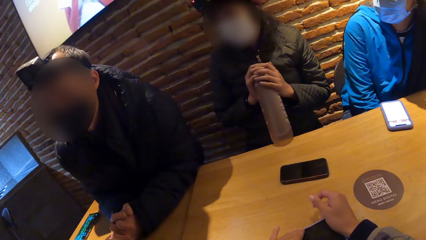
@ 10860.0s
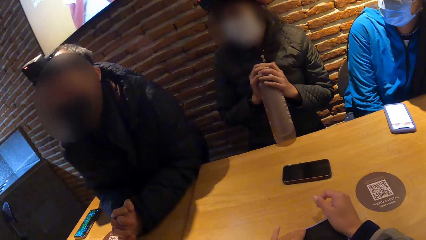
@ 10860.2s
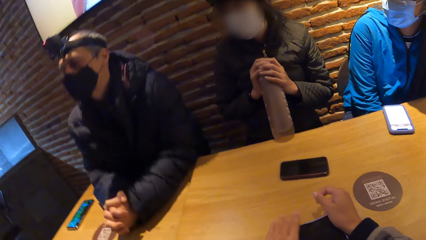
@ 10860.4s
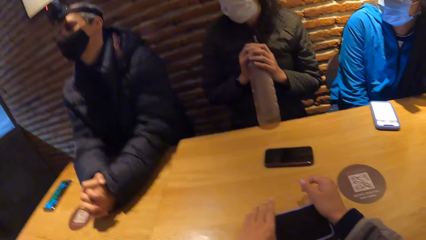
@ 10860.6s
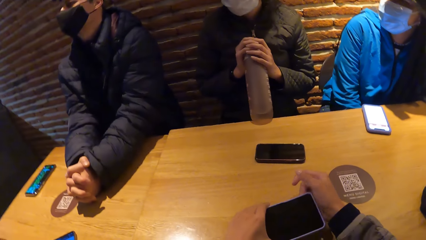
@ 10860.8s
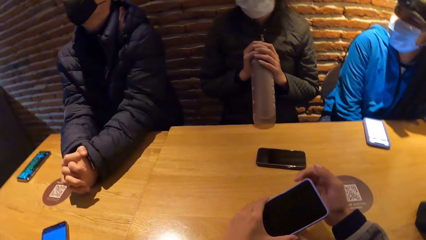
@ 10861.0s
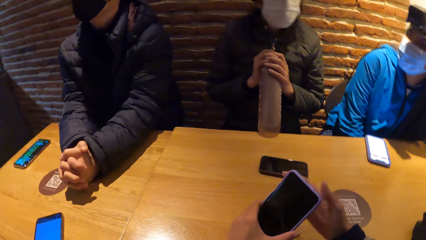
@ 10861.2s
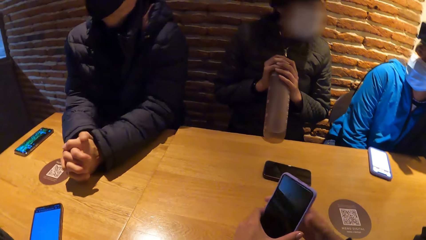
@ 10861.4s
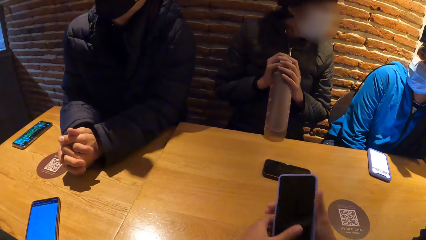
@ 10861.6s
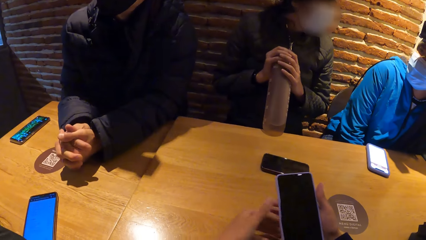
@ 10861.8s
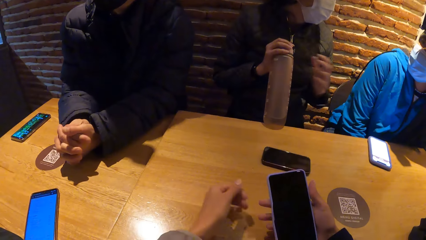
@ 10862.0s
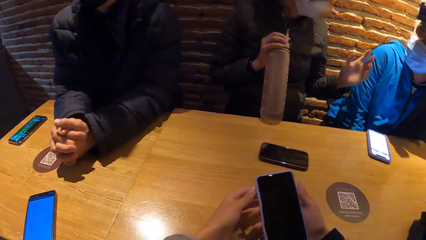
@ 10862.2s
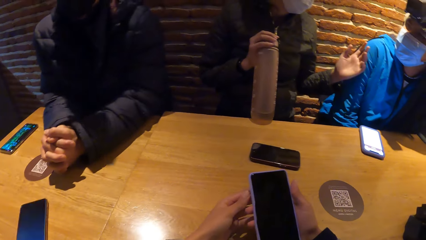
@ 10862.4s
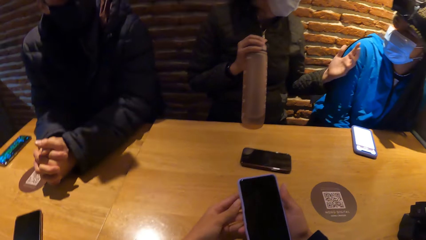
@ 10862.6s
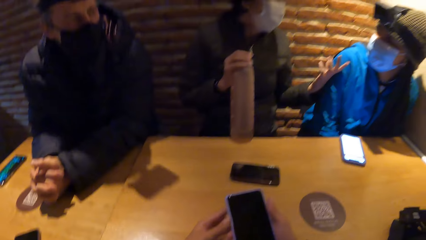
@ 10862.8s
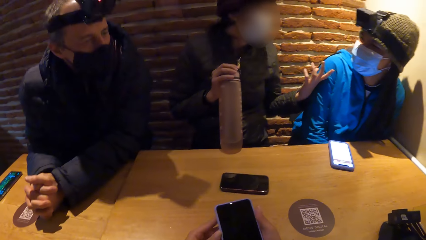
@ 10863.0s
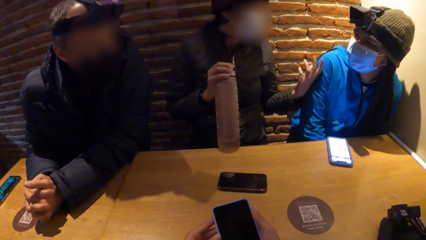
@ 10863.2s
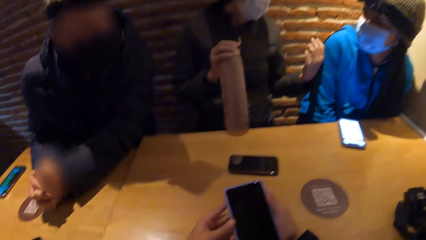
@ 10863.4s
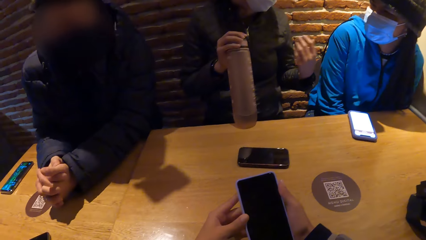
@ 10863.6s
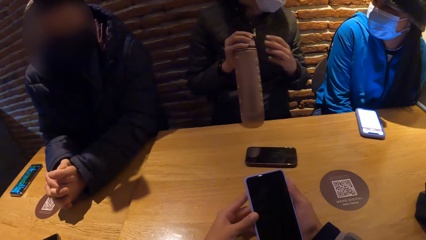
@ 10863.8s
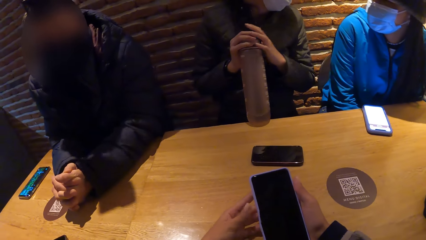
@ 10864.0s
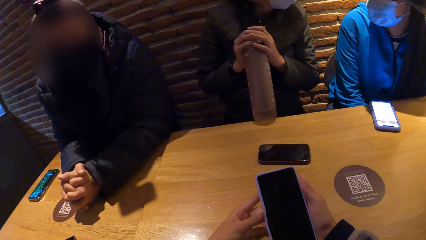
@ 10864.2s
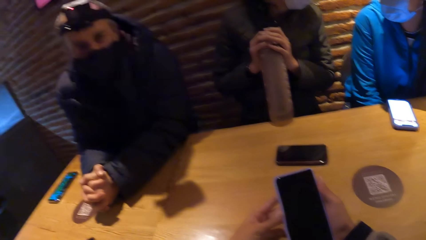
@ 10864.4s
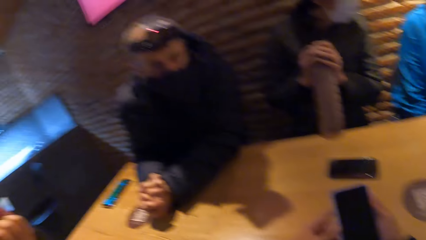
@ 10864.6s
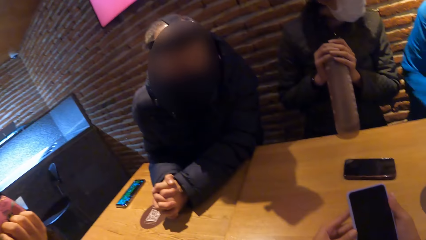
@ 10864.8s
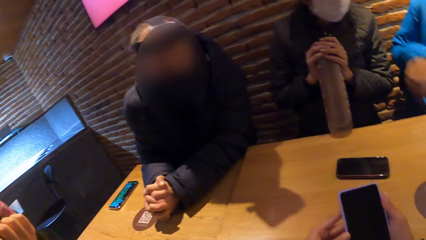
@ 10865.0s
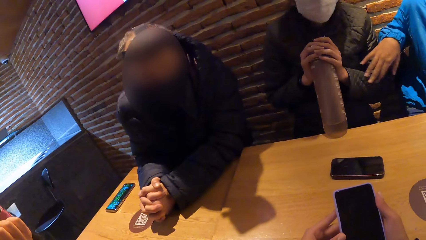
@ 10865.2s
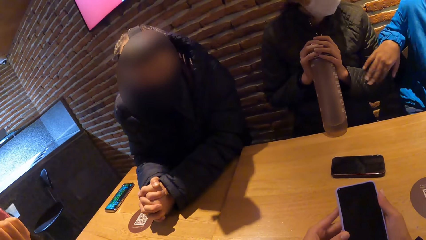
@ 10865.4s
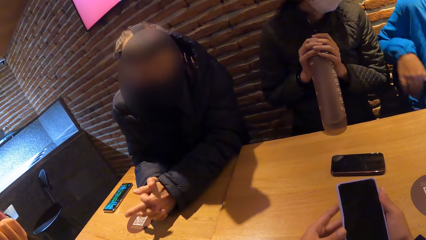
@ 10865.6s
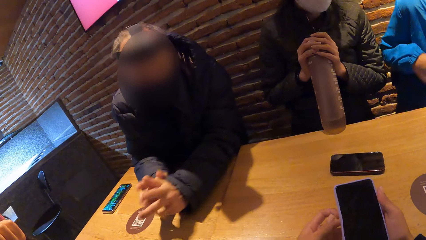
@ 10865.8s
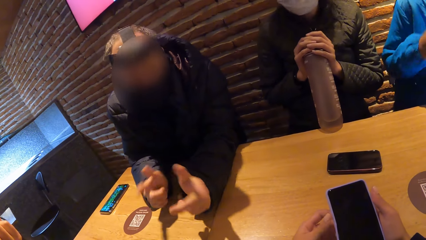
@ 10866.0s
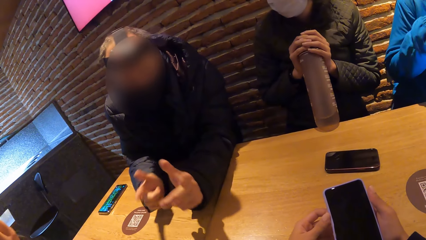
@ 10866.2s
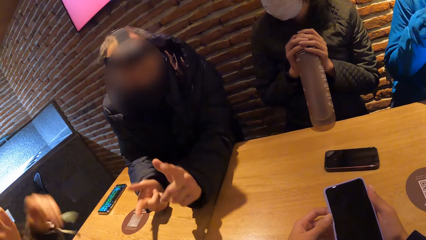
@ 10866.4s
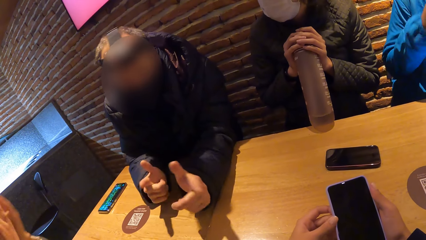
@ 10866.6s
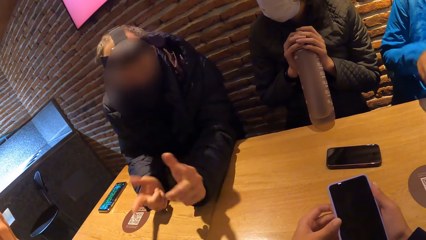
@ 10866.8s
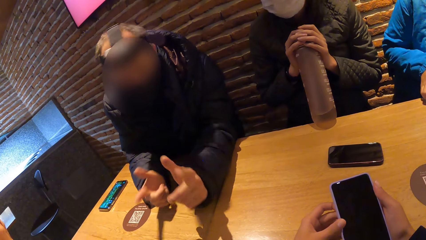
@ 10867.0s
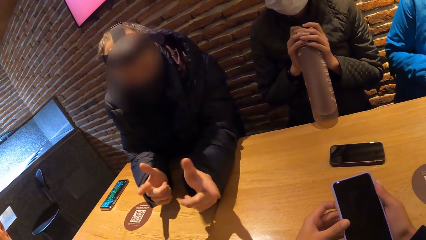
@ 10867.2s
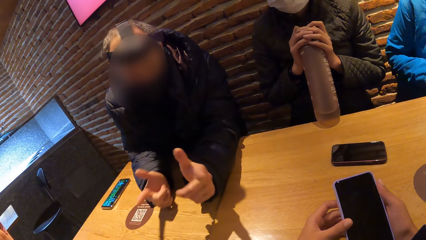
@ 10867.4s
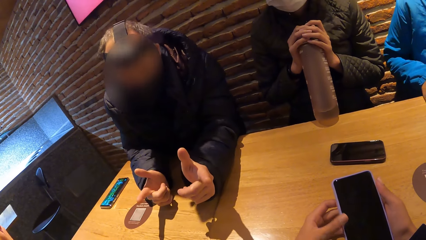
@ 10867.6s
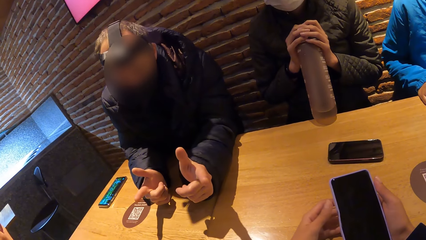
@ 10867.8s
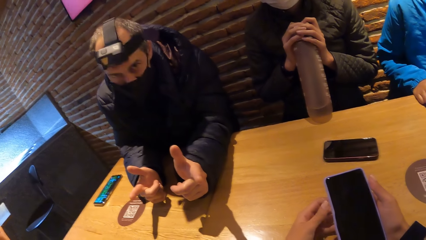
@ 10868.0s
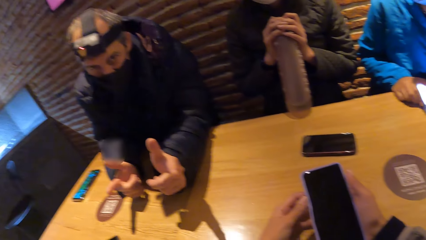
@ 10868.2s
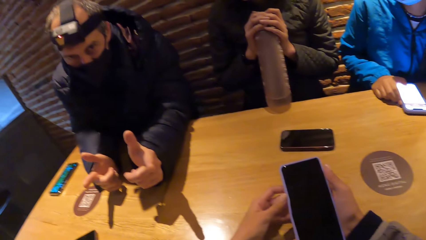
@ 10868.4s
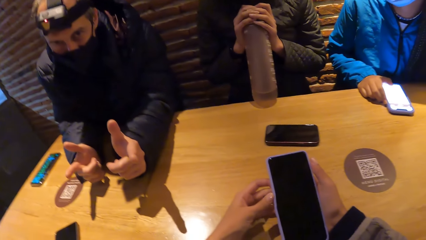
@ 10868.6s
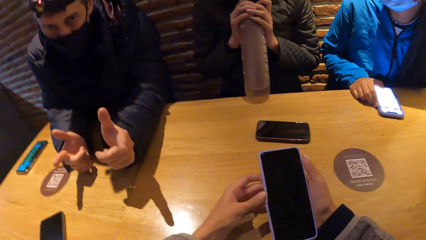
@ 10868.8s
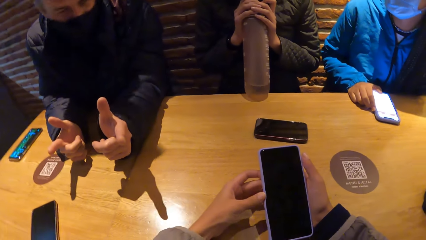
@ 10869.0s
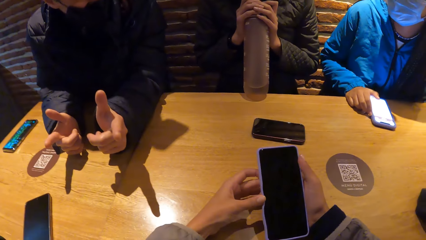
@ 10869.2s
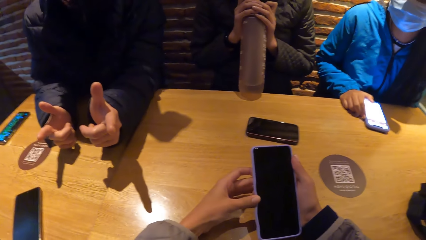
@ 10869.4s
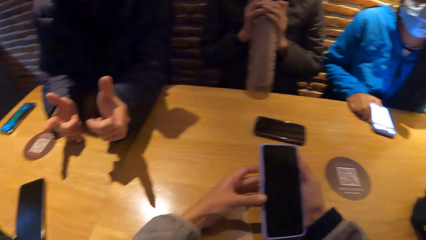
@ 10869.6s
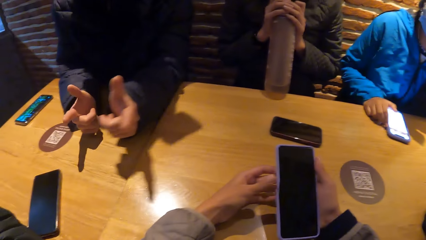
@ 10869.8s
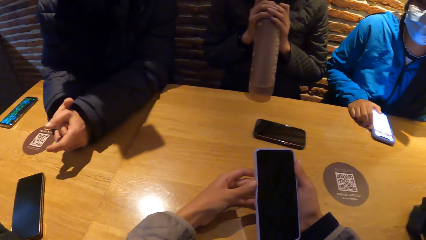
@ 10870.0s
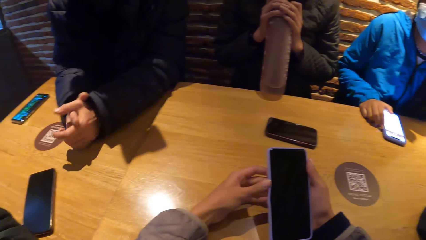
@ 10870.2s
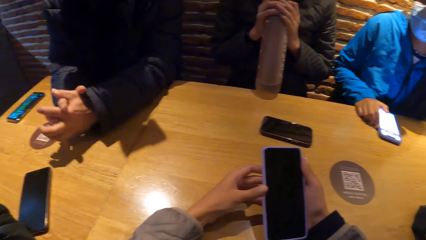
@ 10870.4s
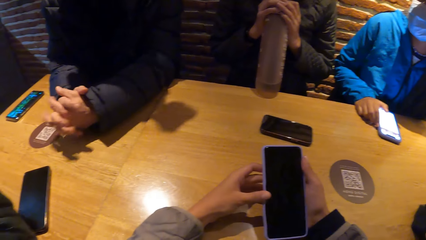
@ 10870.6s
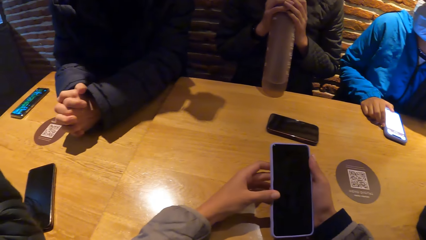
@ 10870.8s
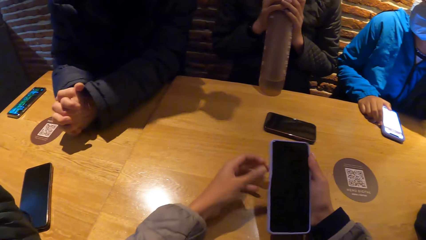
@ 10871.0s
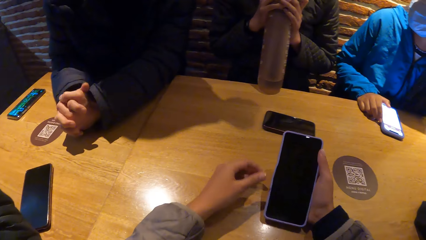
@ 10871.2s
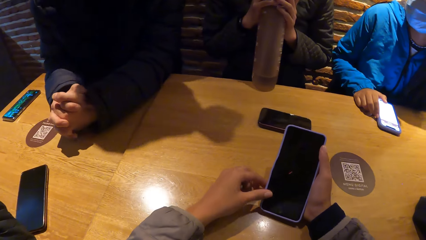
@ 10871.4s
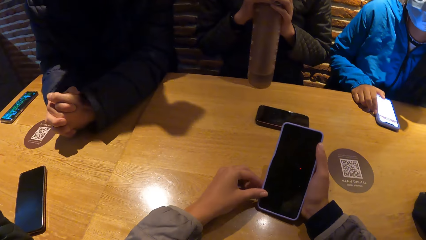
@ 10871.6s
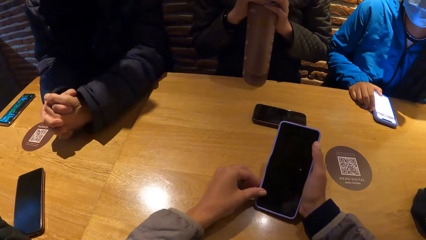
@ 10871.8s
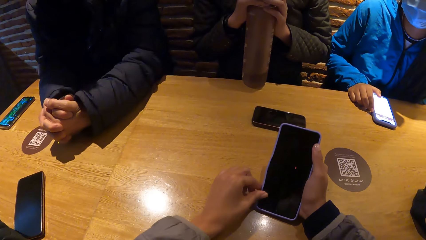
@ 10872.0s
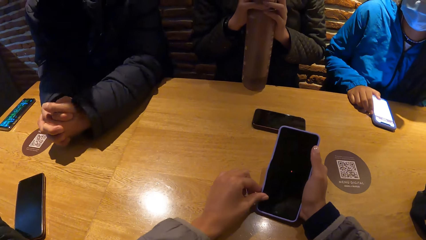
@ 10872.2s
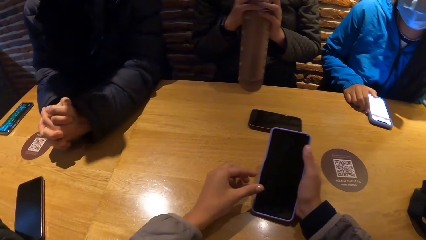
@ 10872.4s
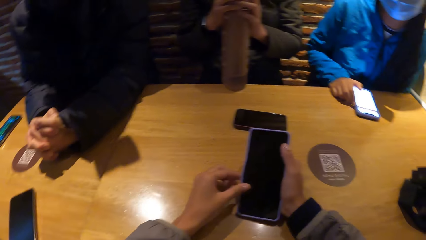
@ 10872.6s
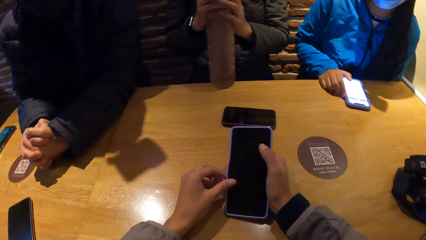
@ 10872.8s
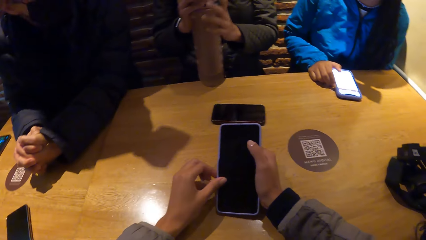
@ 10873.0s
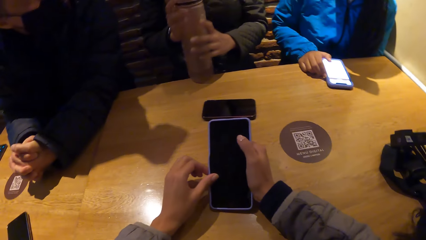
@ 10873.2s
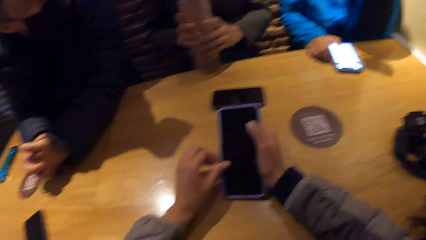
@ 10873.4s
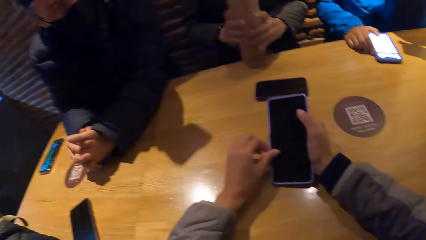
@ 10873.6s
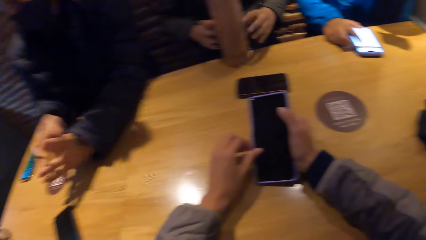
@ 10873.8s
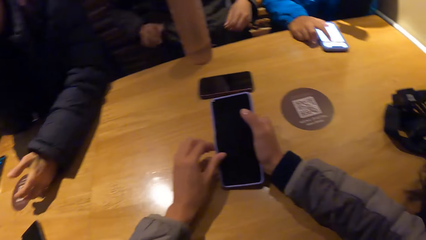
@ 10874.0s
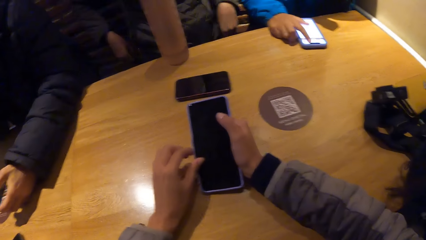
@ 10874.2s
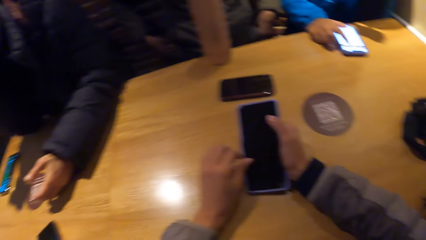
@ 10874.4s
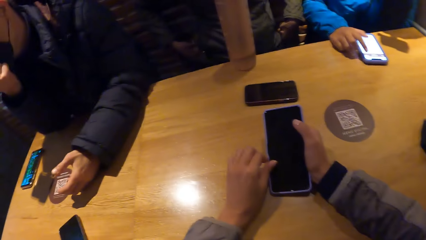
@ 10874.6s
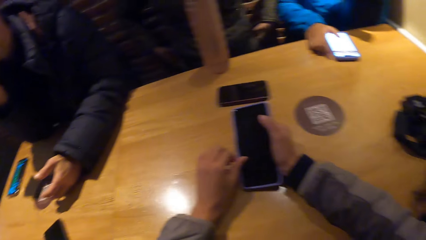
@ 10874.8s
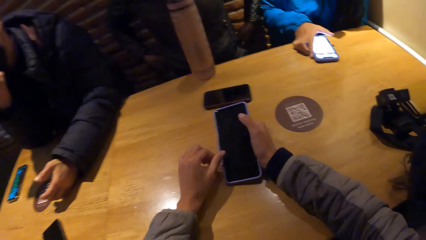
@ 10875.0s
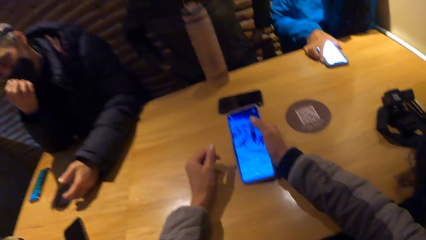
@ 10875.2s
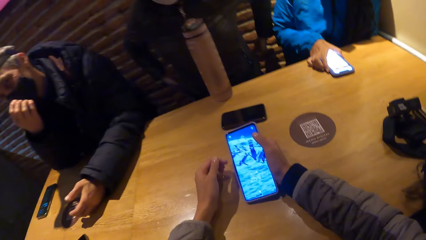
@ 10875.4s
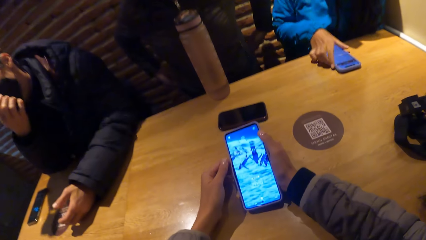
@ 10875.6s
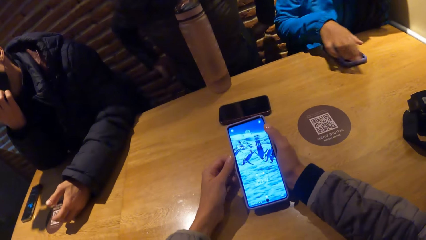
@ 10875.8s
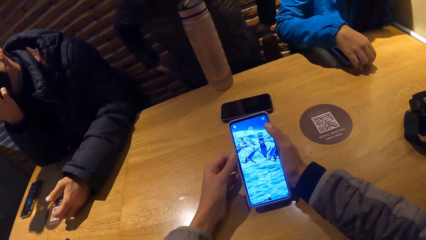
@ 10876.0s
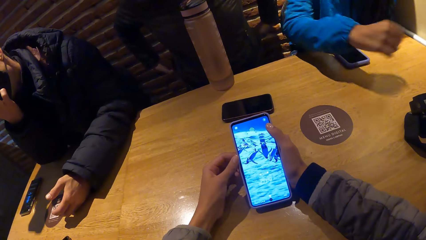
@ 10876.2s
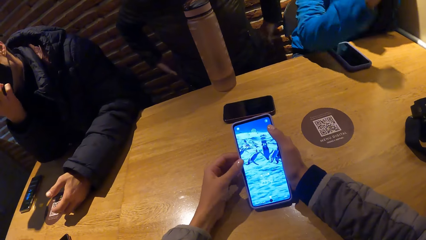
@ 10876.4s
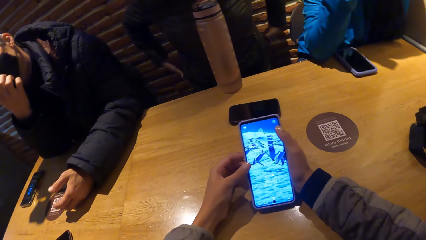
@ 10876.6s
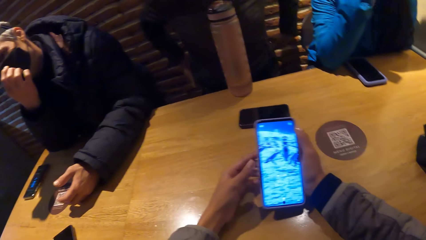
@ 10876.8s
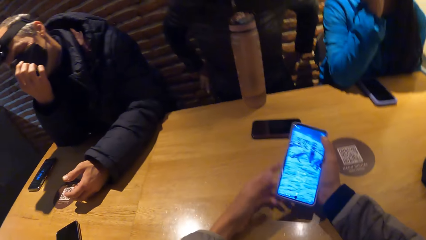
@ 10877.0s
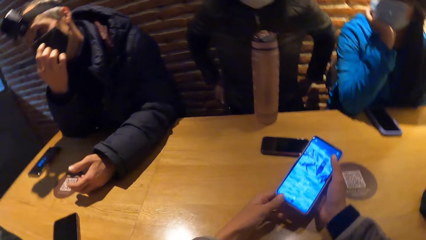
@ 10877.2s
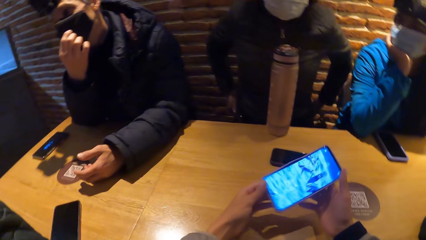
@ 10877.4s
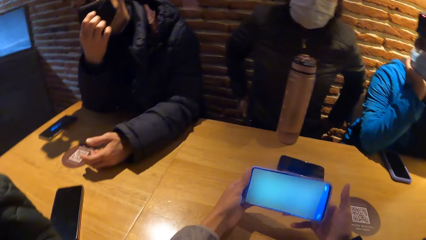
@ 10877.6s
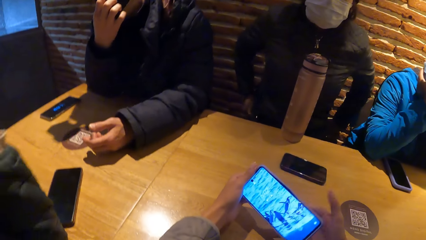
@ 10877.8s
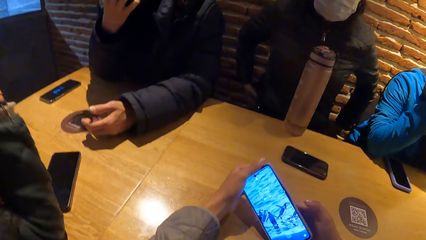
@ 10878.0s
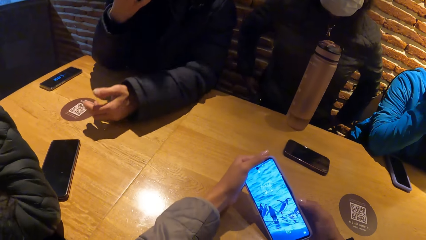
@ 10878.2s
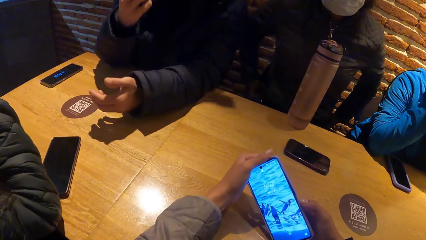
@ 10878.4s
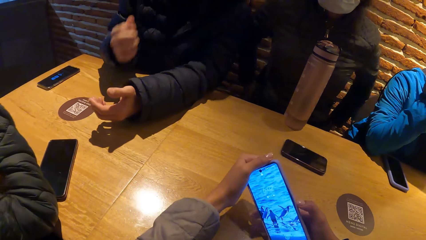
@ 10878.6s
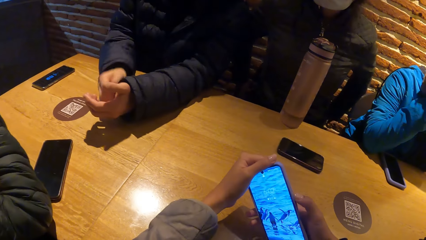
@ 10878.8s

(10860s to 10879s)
The camera wearer turns the phone in his left hand. A woman interacts with another woman. The camera wearer passes the phone in his left hand to his right hand. The first woman touches the other woman with her left hand. A person interacts with the camera wearer. The other woman touches the first woman with her right hand. A man gesticulates with both hands. The camera wearer holds the phone. The other woman operates the phone on the table with her right hand. The camera wearer operates the phone in his right hand. He turns the phone in his right hand with both hands.
